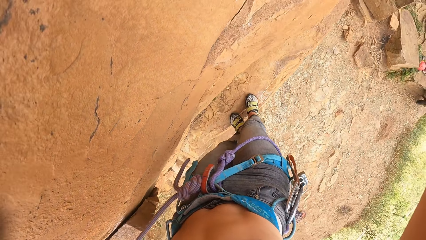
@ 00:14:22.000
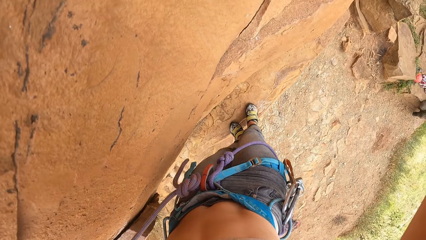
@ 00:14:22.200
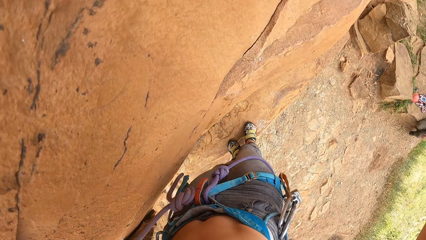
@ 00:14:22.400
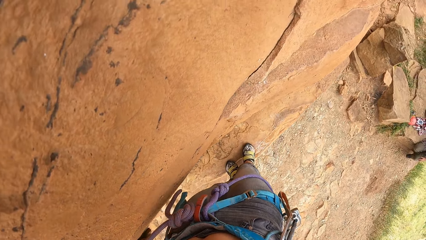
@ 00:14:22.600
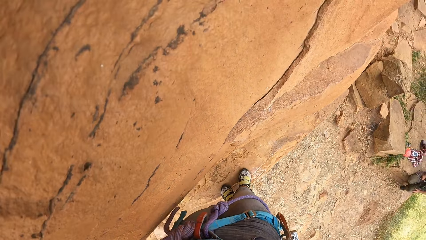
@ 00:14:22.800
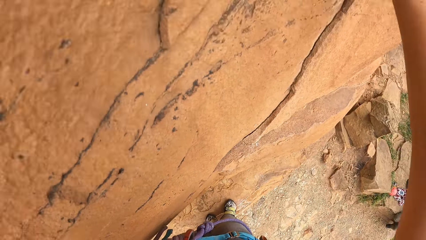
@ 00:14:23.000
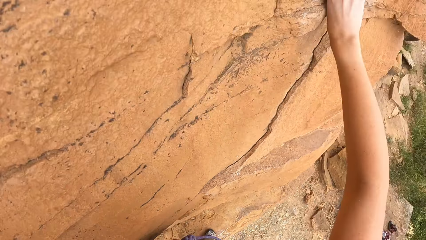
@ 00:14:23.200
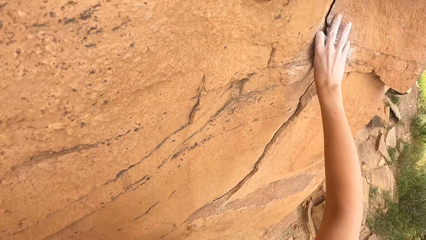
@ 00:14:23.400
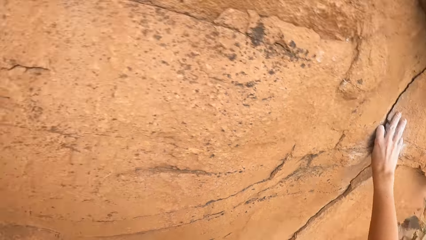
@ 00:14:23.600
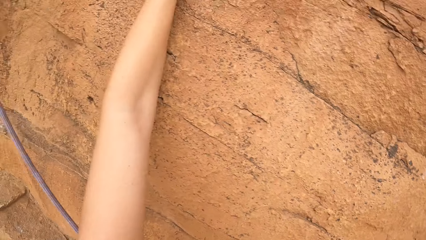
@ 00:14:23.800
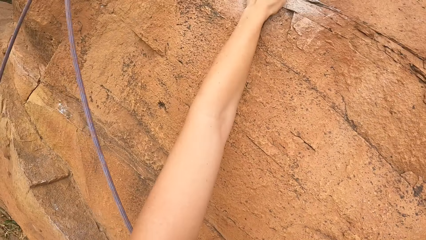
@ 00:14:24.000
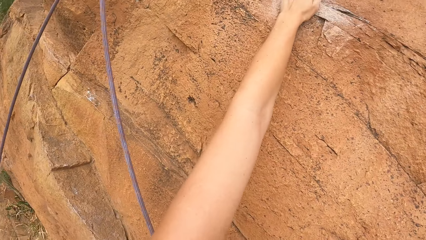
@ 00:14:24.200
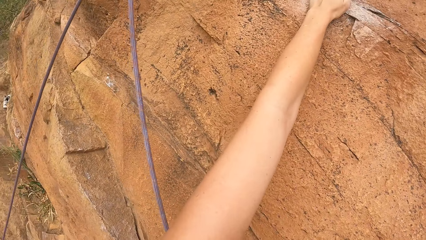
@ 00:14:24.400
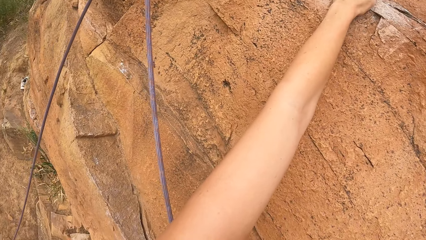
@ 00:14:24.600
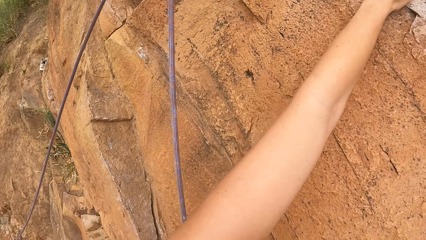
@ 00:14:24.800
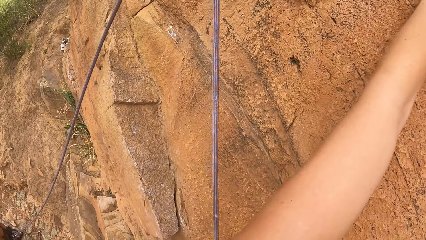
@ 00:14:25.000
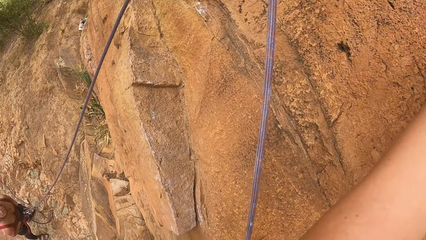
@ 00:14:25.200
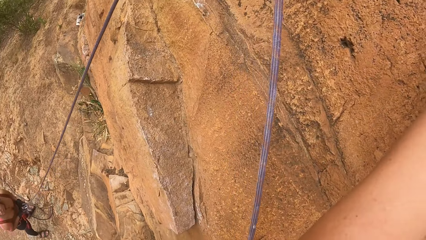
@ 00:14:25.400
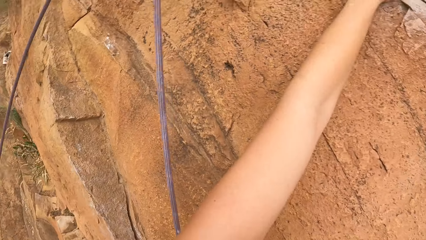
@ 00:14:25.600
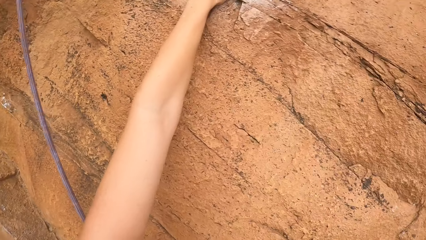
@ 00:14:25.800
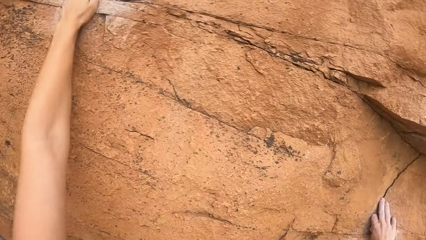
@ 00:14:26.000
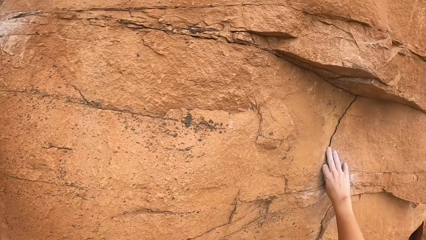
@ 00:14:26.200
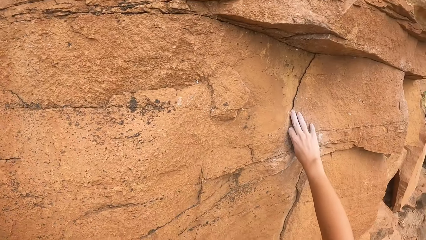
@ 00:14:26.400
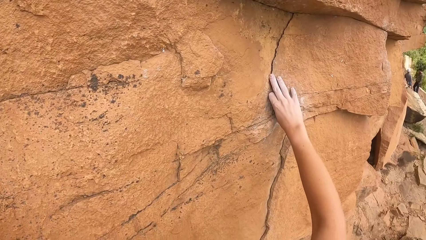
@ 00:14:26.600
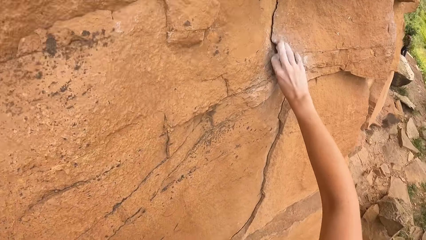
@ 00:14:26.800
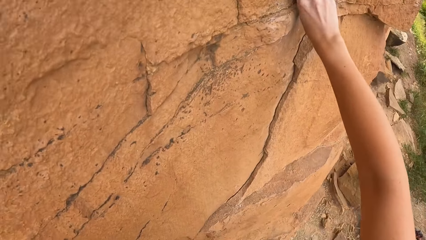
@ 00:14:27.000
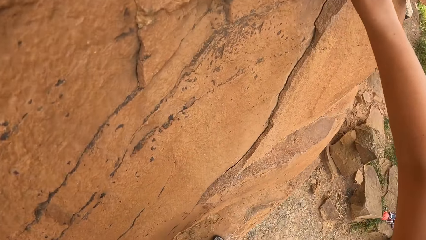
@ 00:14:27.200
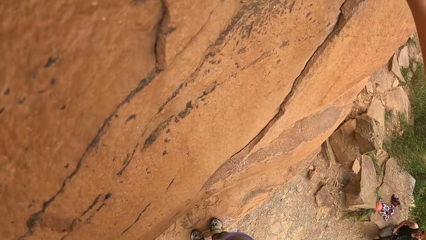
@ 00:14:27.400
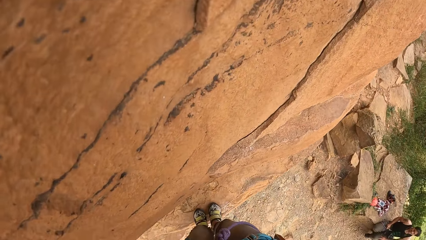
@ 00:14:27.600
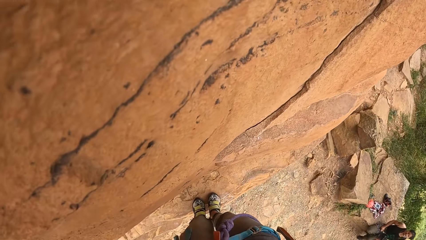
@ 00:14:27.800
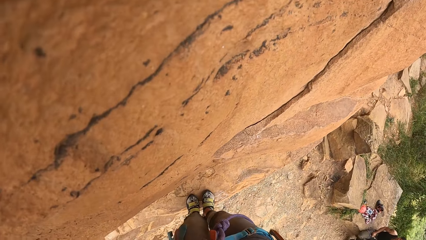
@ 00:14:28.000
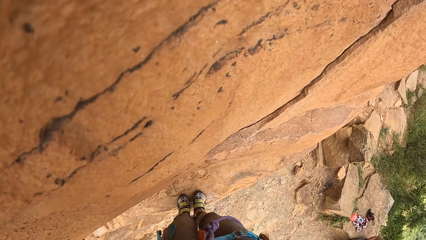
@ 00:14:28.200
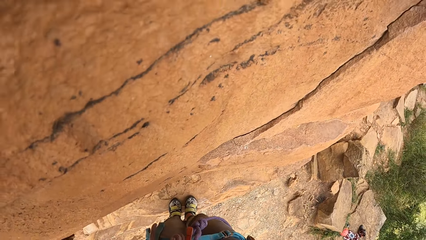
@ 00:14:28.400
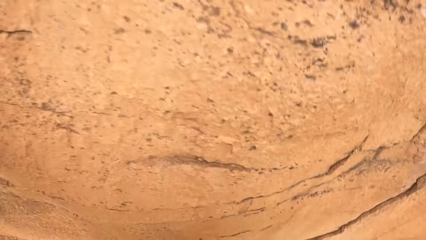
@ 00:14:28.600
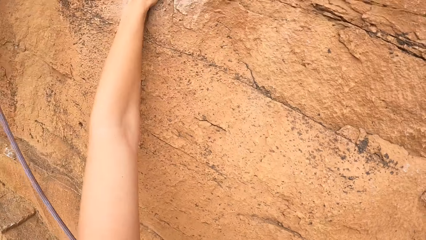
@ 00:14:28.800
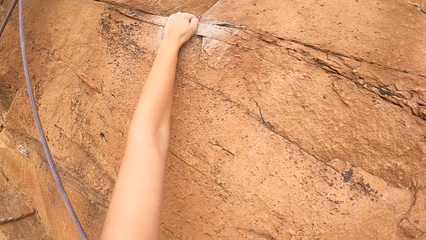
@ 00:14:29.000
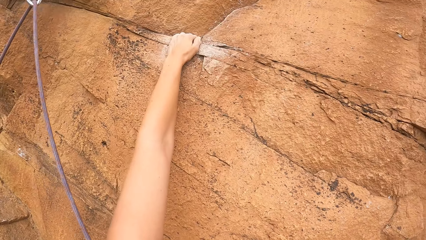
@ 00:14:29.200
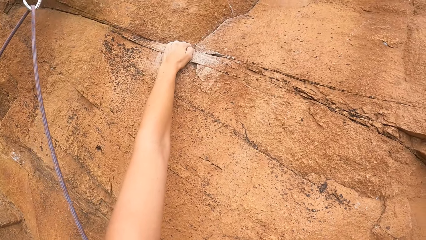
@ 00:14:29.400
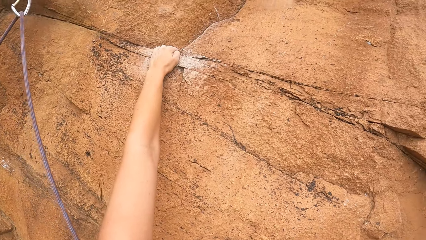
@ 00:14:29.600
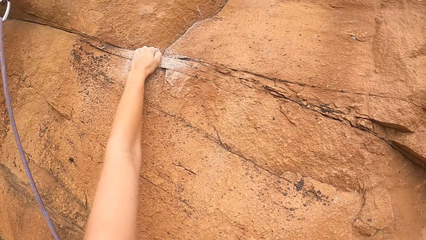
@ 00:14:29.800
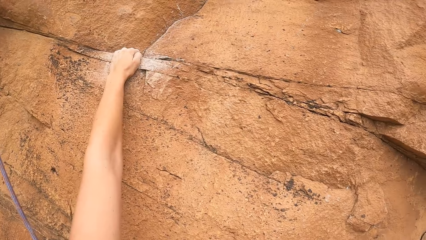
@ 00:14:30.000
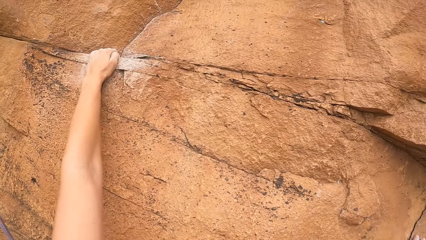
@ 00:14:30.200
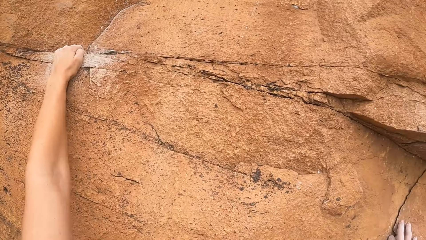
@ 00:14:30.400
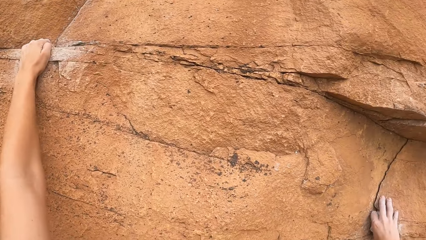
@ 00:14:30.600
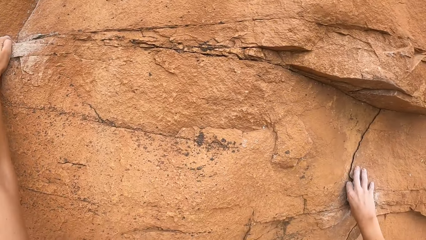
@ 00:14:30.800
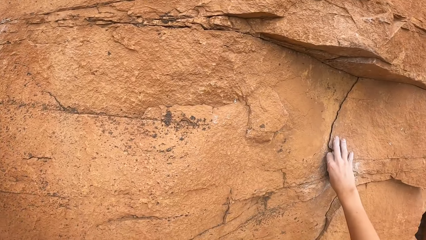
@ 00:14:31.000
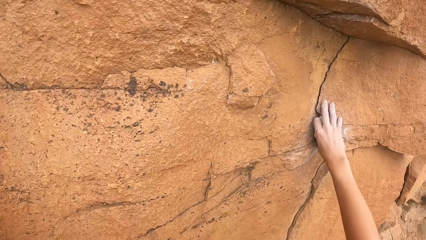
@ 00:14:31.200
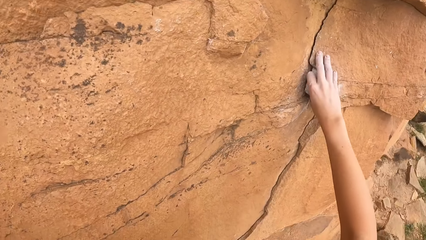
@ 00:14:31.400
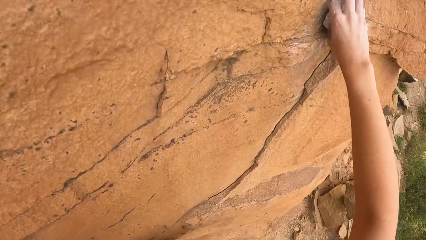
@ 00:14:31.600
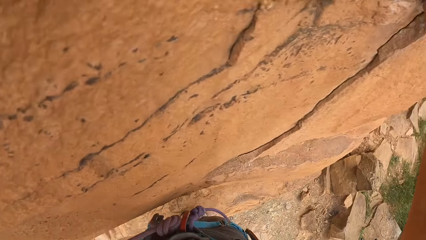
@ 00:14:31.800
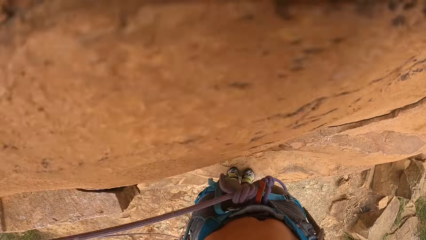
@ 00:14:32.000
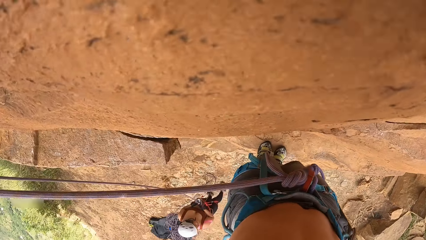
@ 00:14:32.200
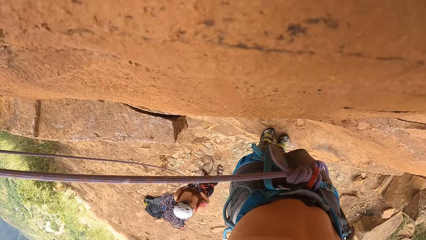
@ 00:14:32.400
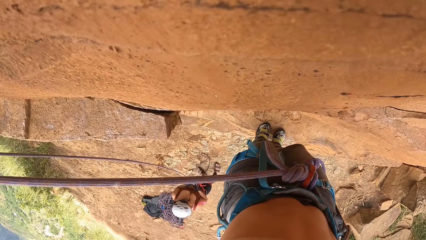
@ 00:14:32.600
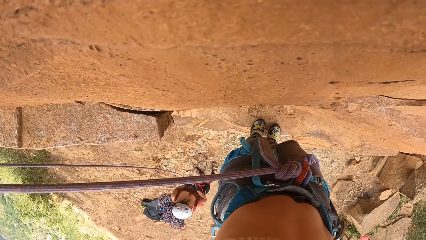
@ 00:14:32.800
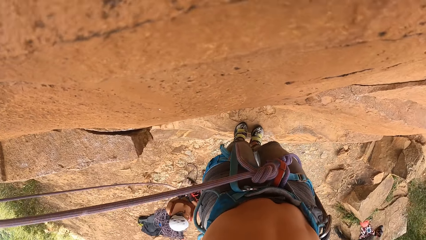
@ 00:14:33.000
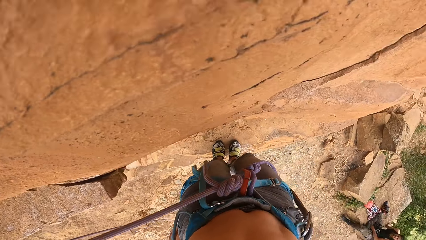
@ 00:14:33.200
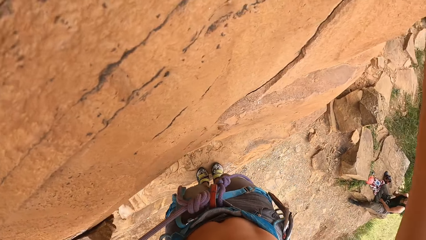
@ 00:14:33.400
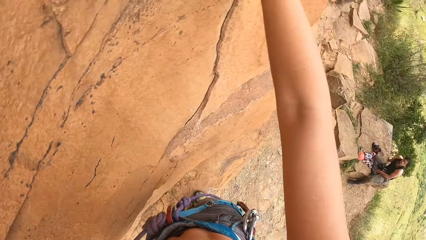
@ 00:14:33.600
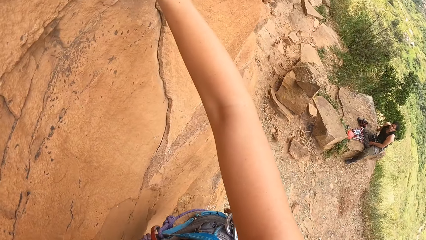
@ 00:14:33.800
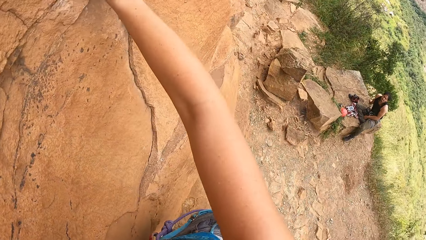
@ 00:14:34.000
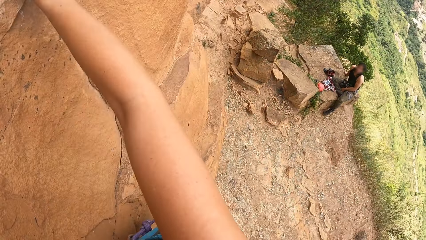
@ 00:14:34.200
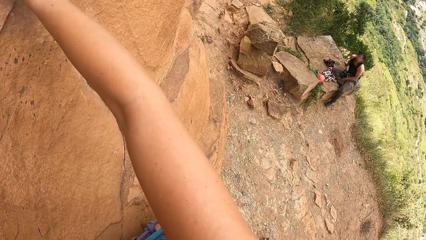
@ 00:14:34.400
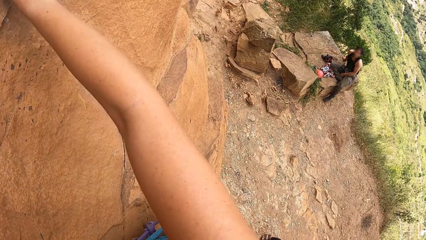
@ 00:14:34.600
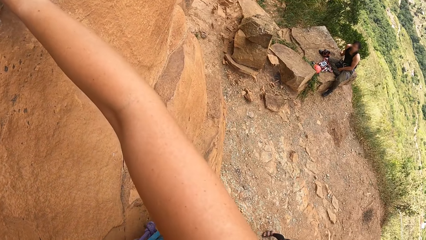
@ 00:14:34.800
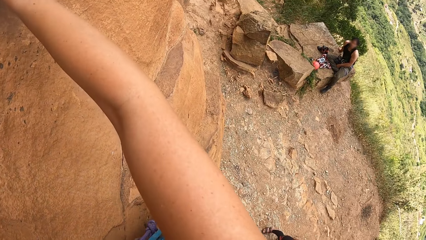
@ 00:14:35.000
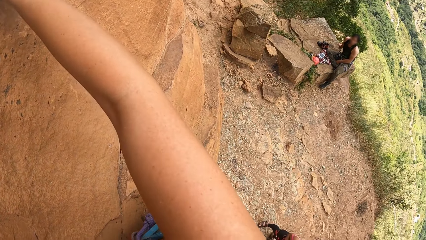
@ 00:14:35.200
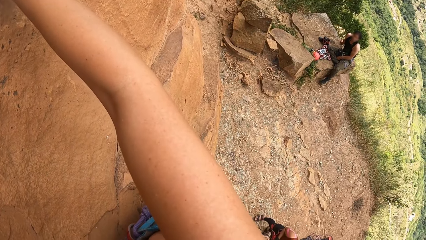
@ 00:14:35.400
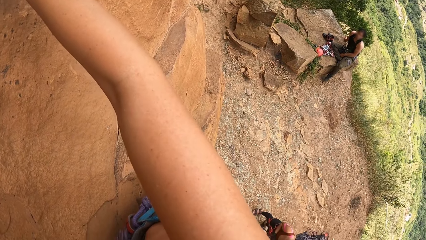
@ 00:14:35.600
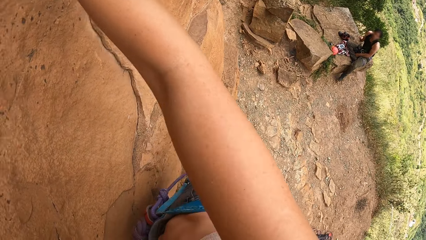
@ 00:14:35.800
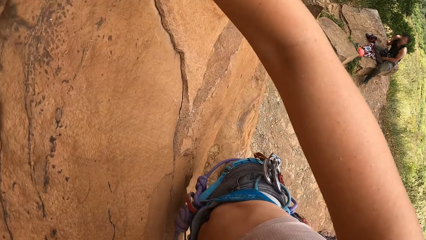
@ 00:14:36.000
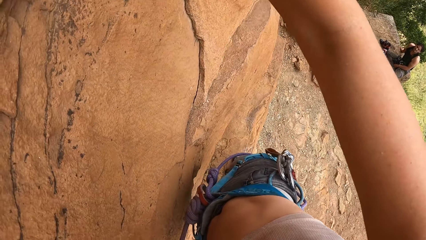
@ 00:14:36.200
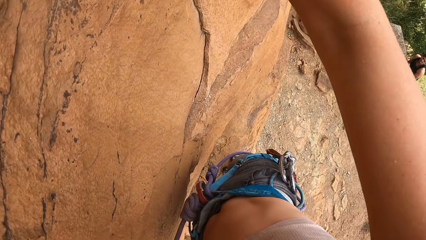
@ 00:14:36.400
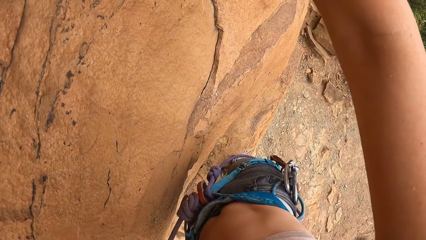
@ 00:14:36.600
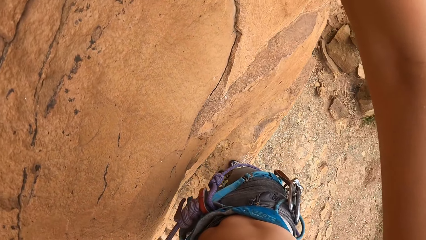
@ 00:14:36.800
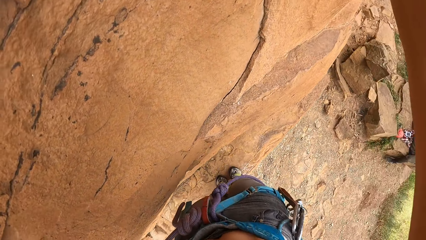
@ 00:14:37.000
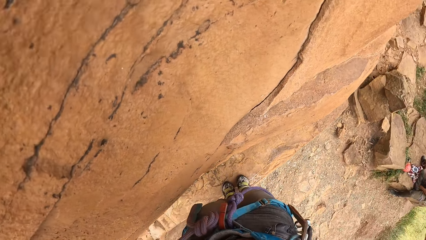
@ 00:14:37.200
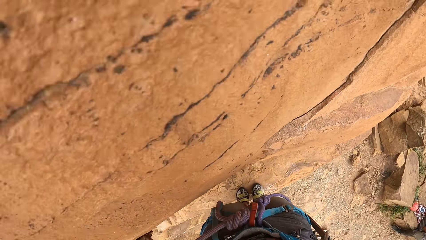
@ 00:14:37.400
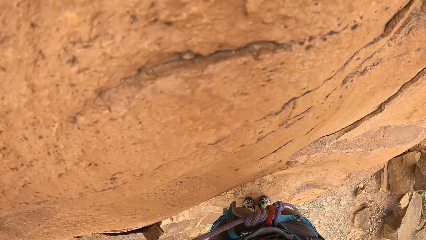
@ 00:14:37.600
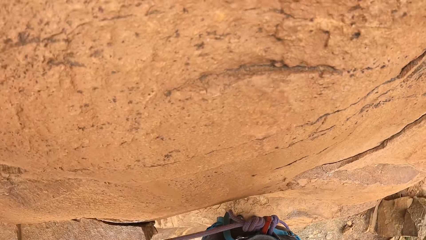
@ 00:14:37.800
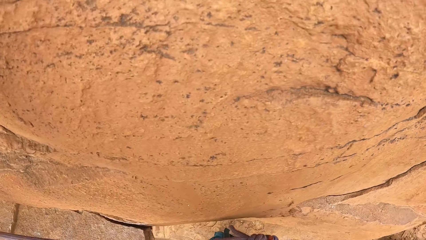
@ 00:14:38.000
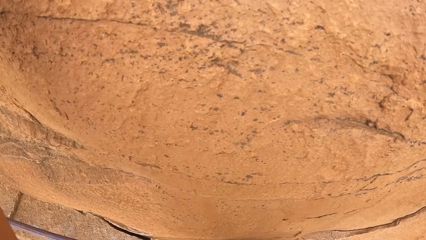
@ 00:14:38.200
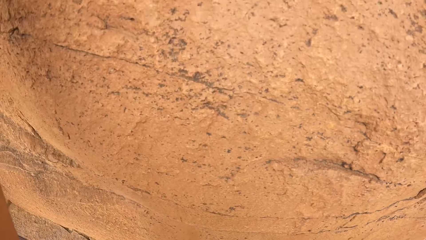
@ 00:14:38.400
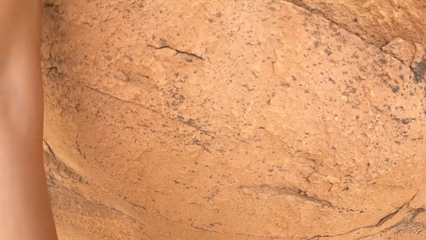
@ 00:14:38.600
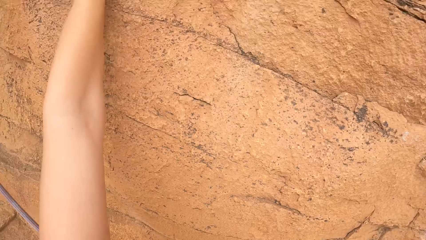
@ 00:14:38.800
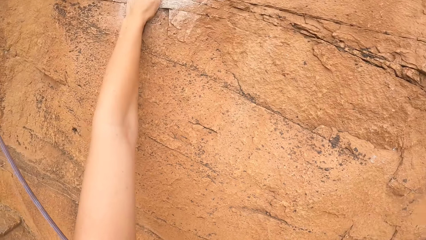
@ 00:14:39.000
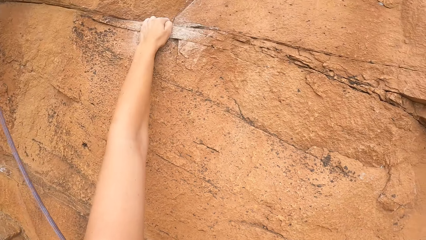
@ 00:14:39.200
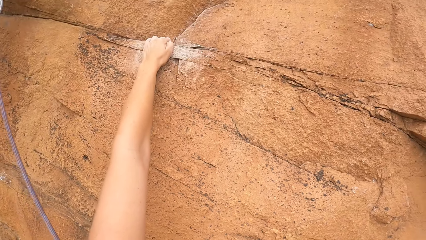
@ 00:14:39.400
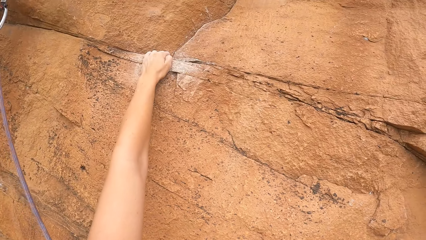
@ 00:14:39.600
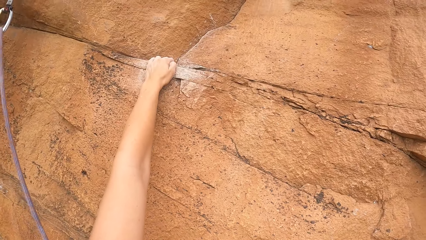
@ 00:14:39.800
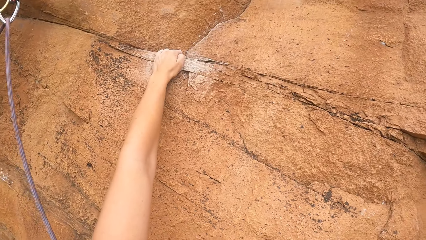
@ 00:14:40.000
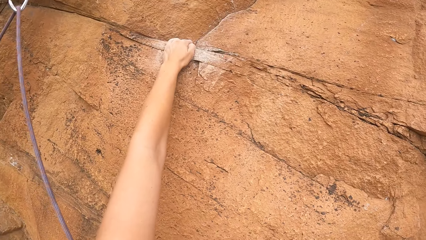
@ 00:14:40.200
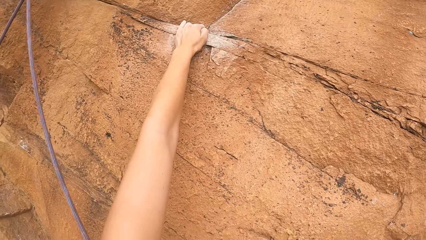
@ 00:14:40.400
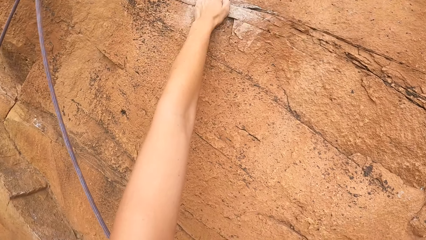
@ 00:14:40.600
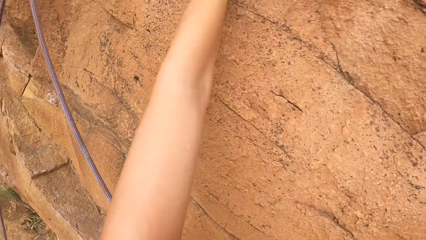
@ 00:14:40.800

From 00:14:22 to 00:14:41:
The camera wearer stares at the rocks. They look around the rock. They look down. They look around the rock.
